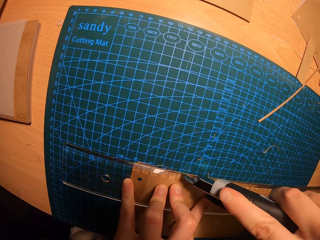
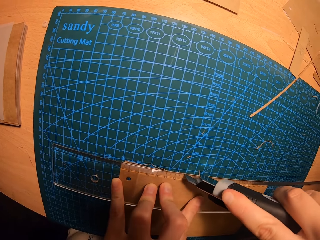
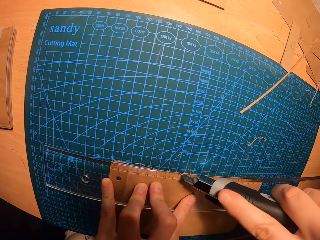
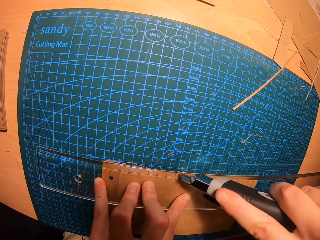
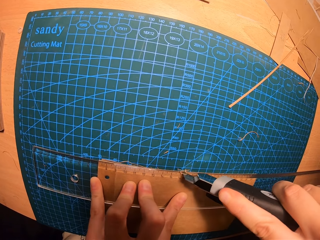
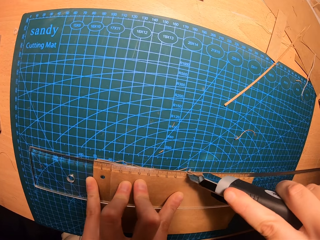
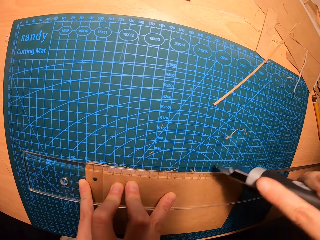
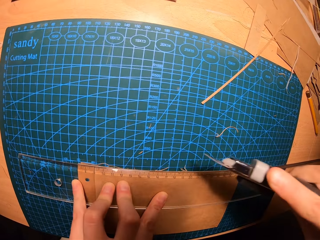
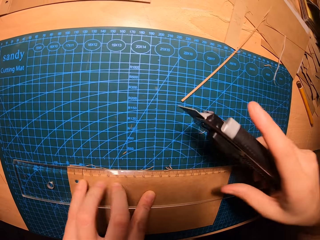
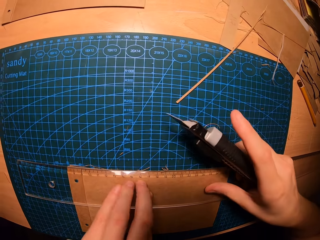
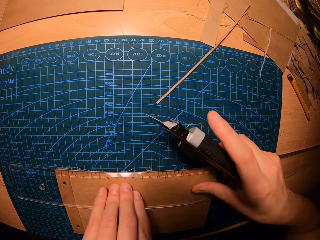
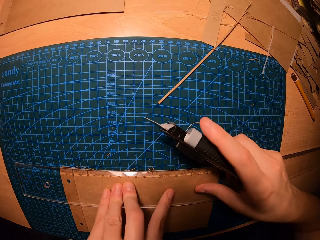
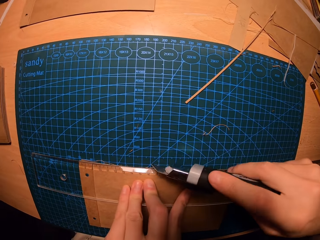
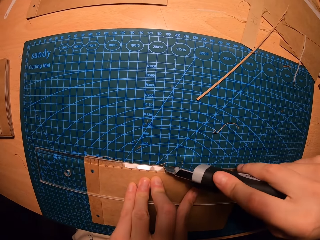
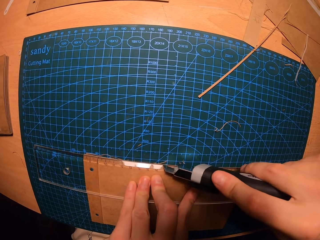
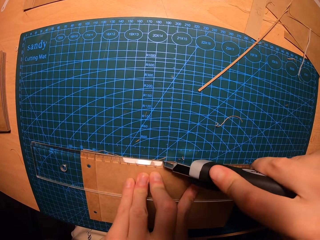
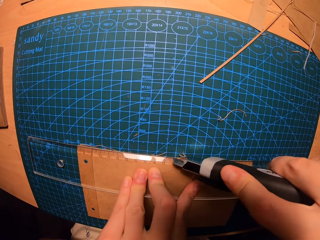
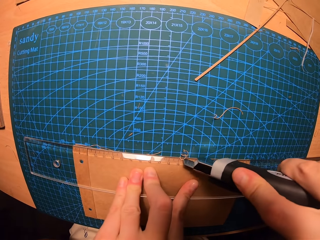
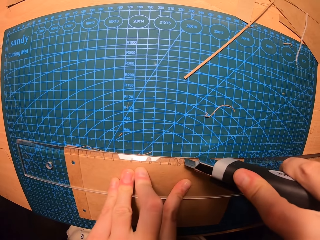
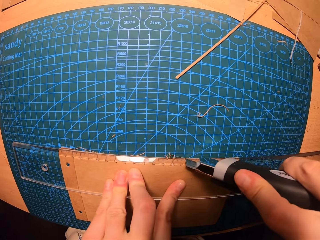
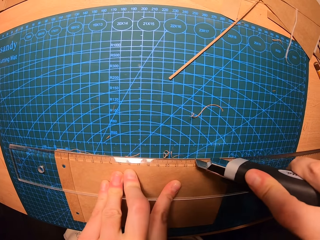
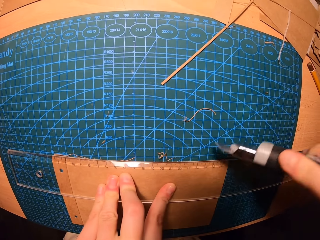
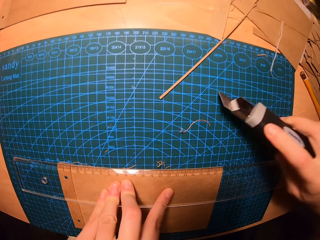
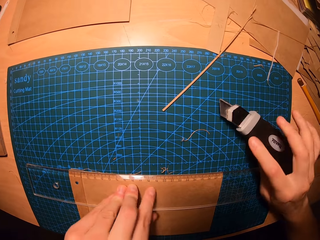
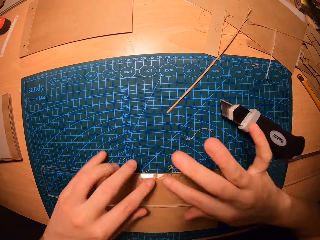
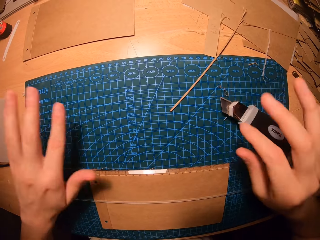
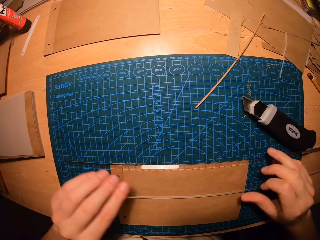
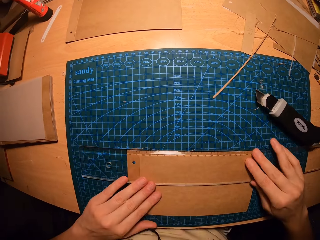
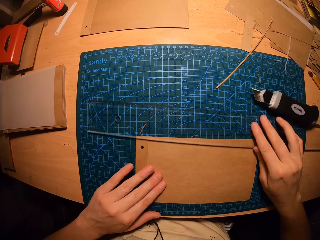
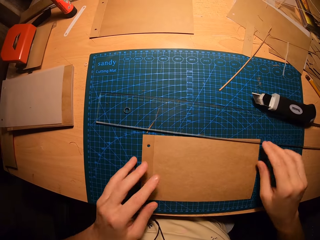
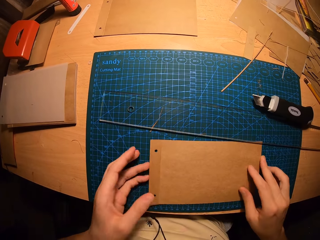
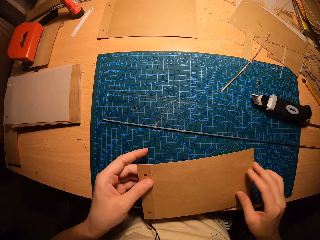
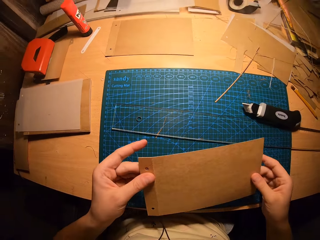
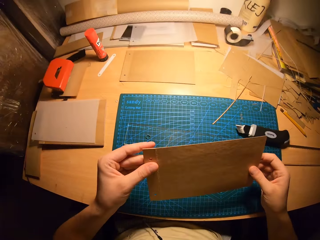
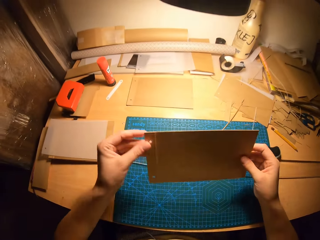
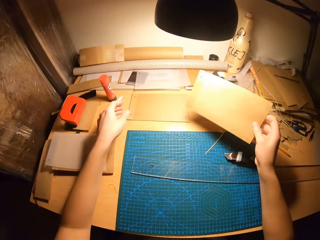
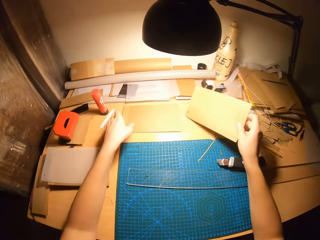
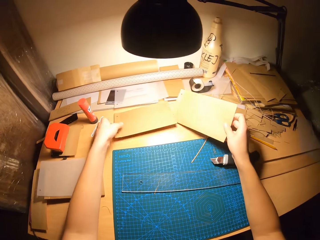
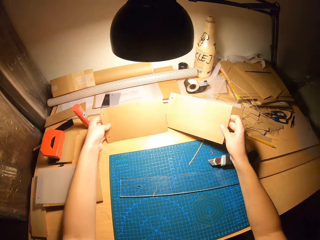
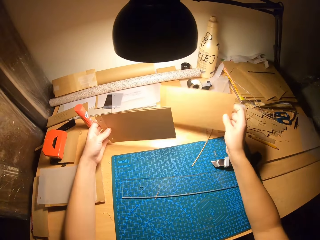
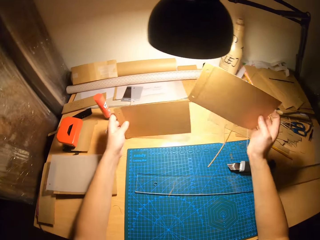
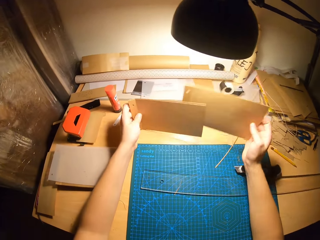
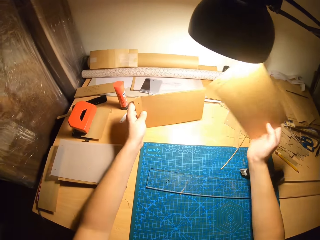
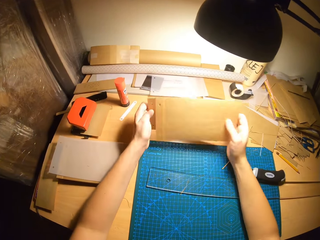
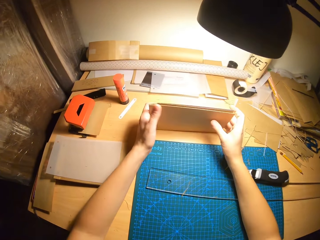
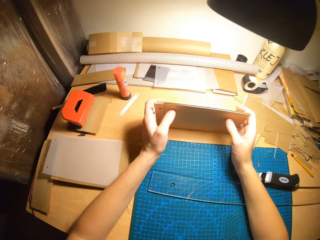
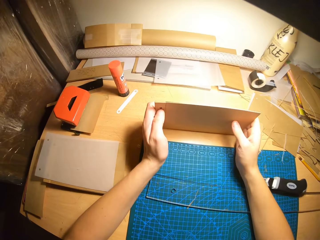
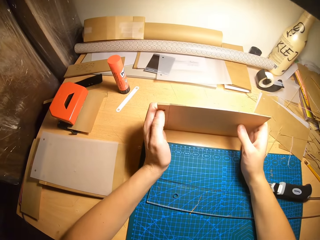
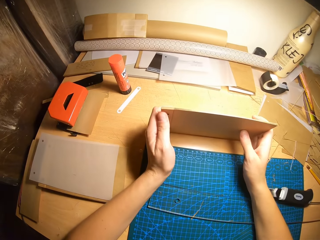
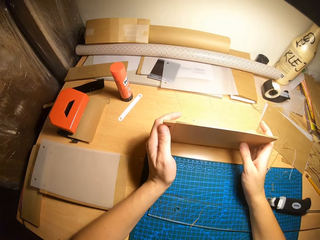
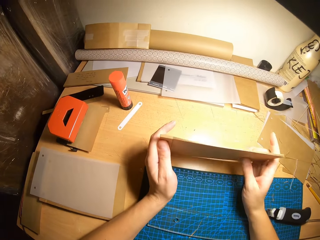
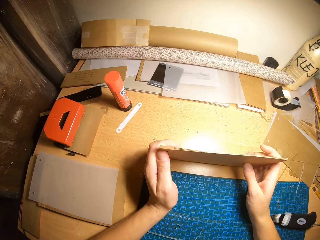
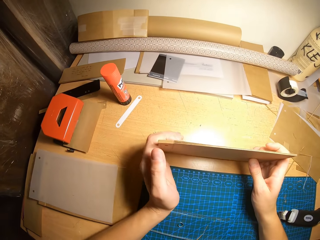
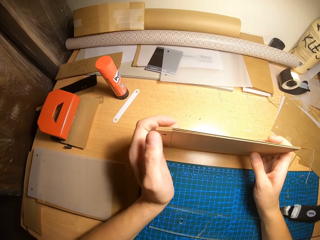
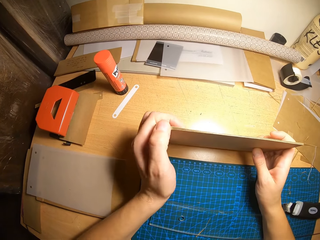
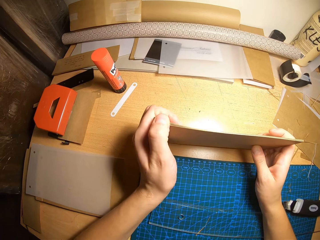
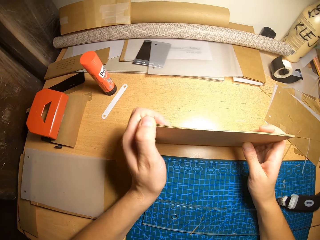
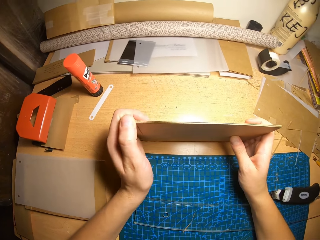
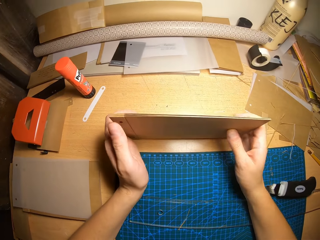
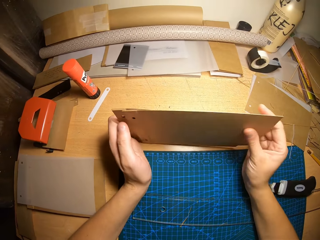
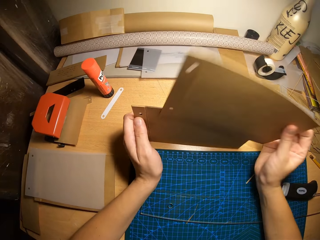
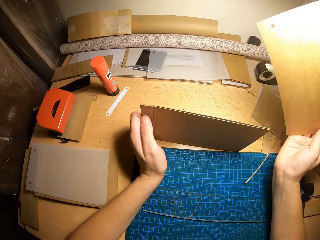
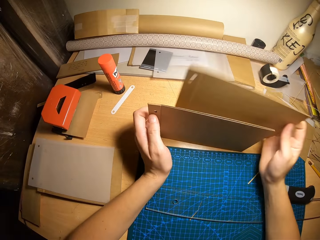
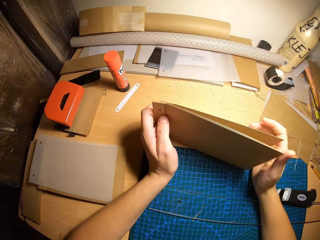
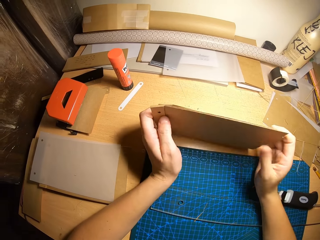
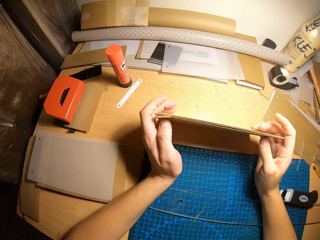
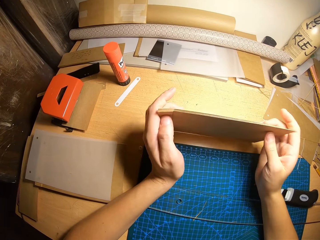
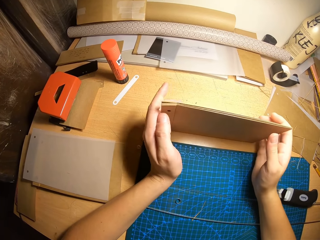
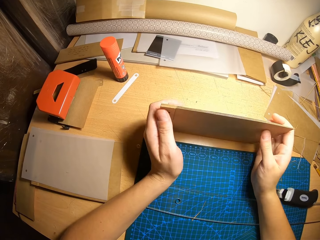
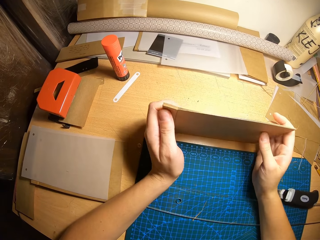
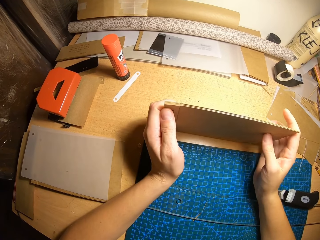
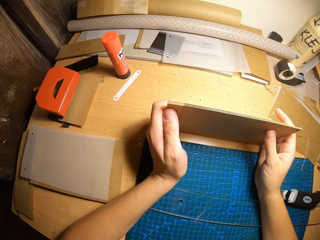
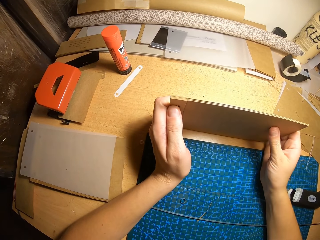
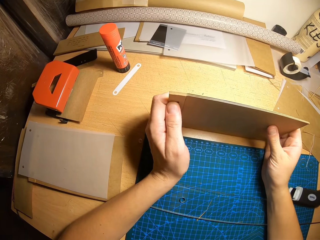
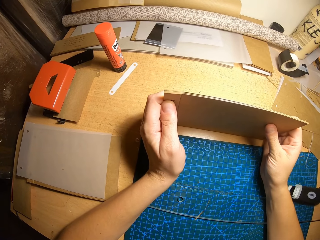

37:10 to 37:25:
The camera wearer holds the ruler on the manila paper with their hands. They cut the manila paper on the table with a cutter knife. They drop the utility knife in their right hand on the cutting mat. They clean the ruler with both hands. They move the ruler on the cardboard with their right hand. They hold the manila paper with their hands. They pick up the cardboard with both hands. They take a cardboard on the table with their left hand. They pick up the cutter knife on the table. They add the cardboard in their right hand to the one in their left hand. They hold the cardboards with both hands. They move a cardboard to the back with their right hand. They adjust the cardboards with both hands.

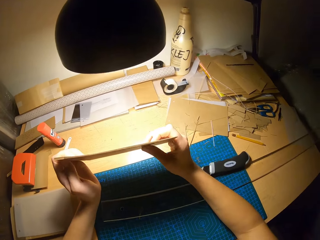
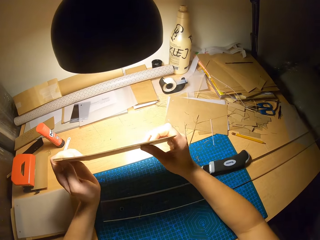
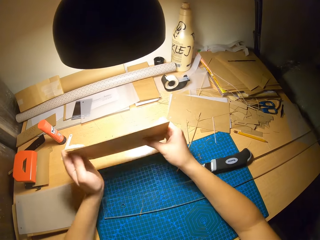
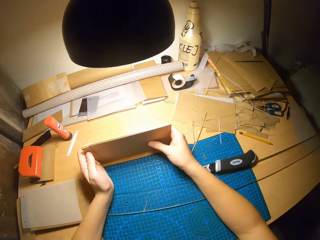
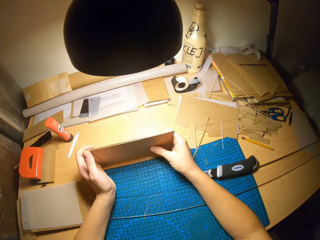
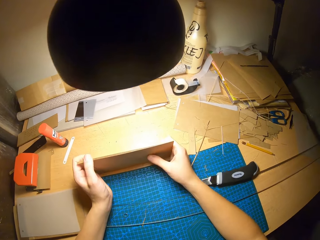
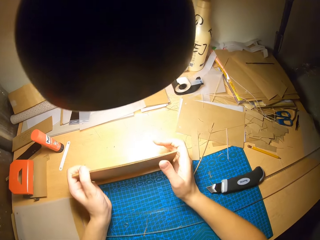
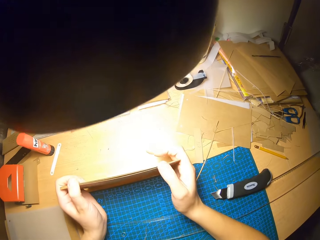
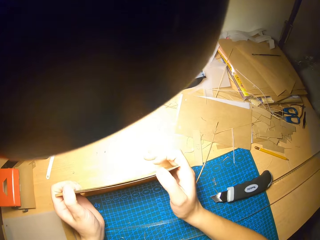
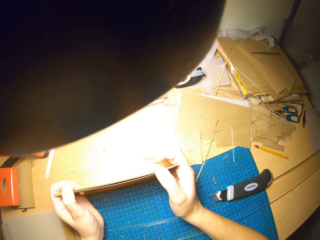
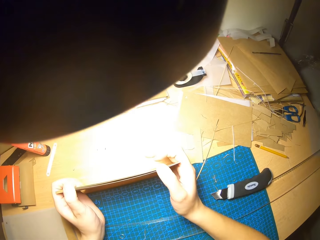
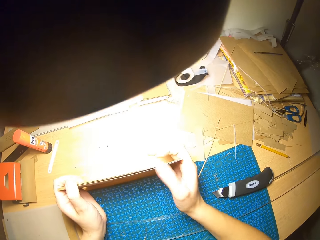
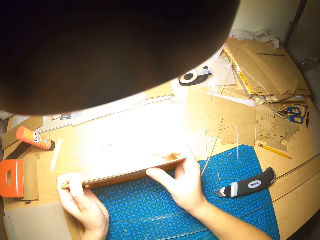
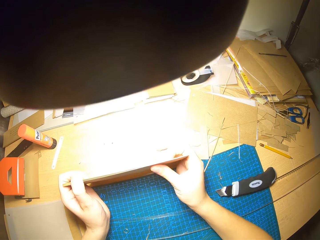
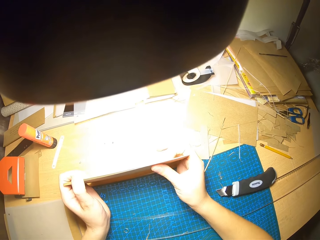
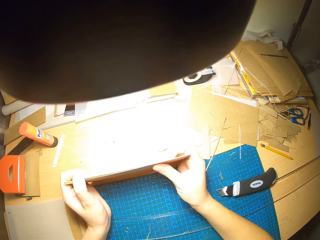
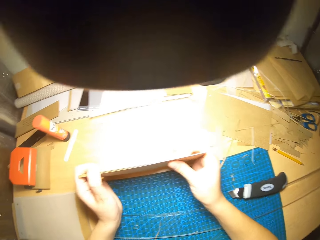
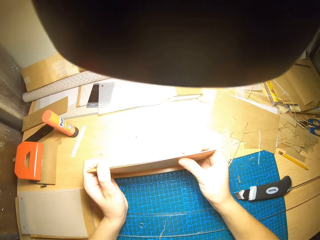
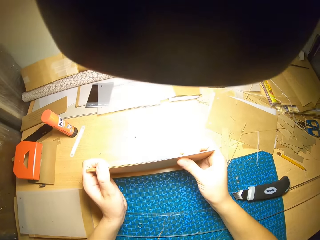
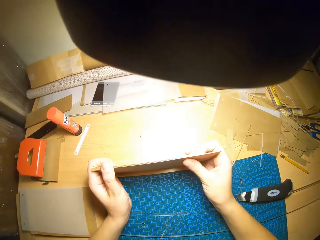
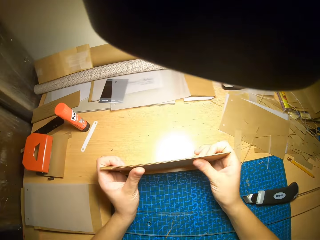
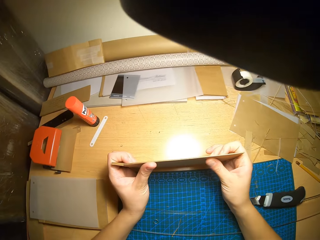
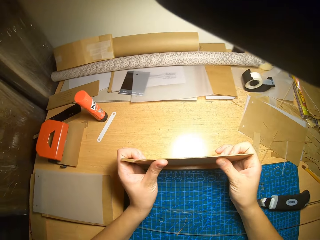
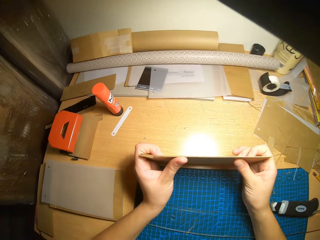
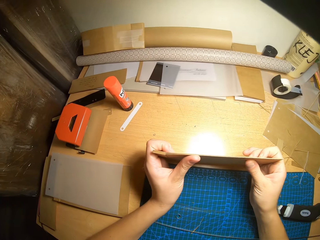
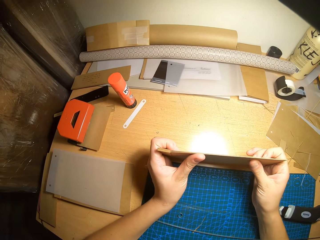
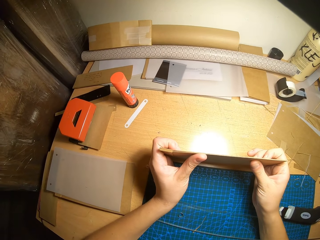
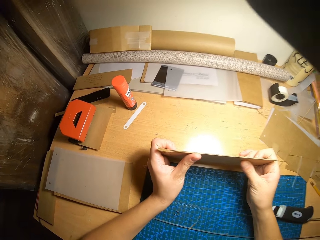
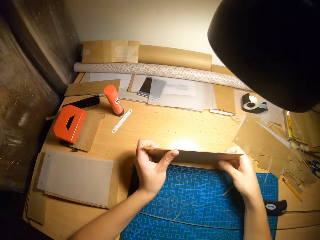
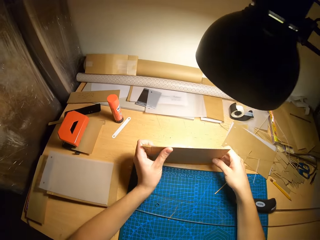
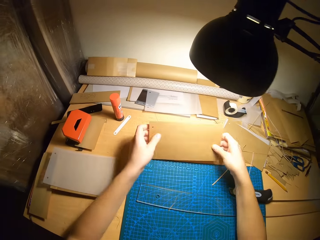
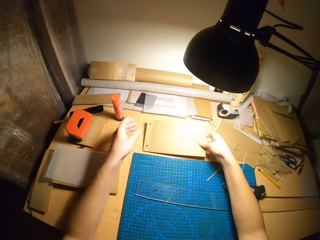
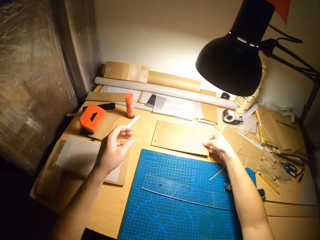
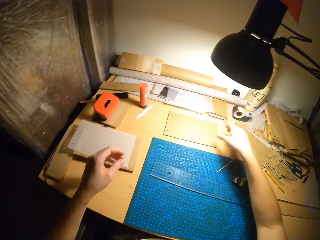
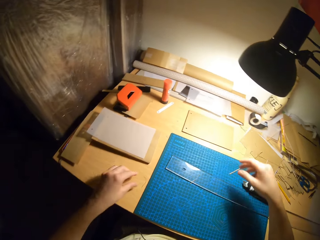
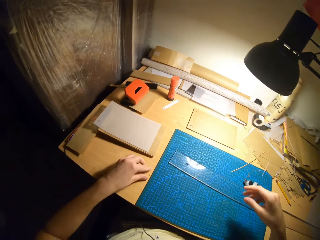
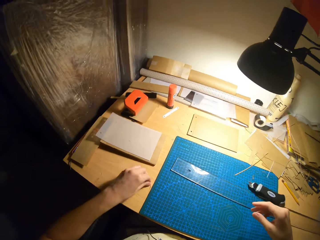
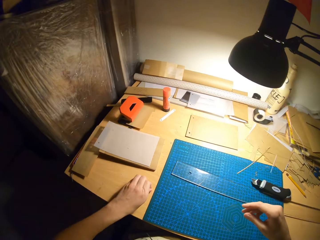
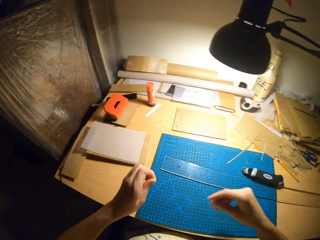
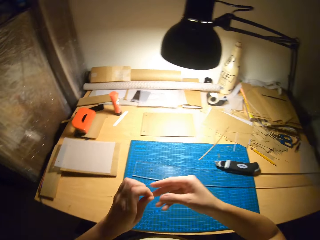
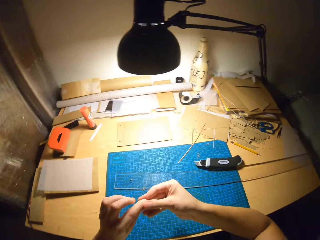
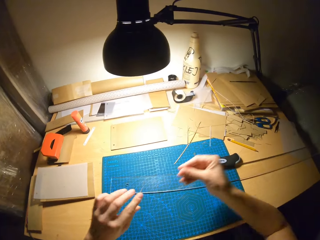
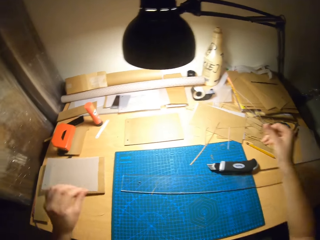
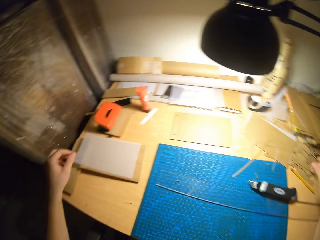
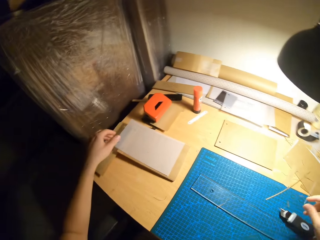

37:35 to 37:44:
The camera wearer drops the cardboards on the table with his right hand.
